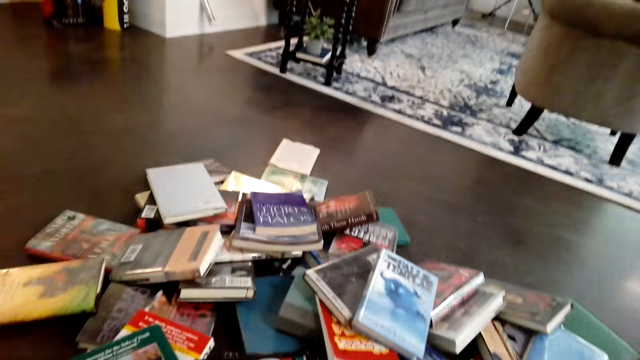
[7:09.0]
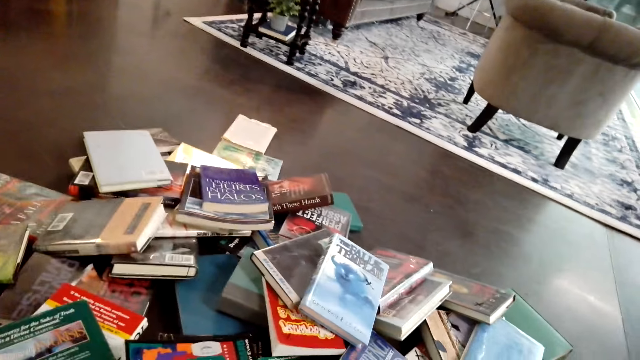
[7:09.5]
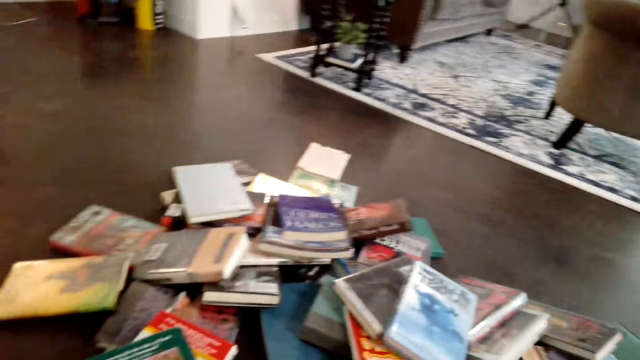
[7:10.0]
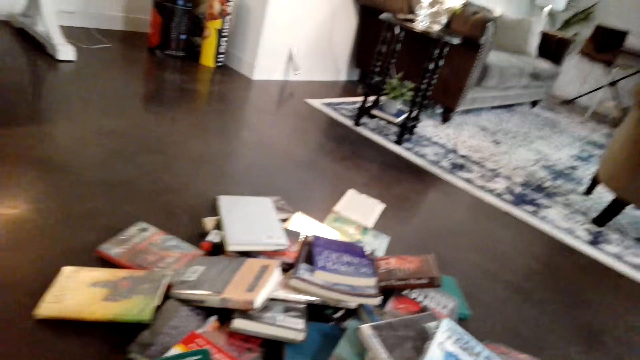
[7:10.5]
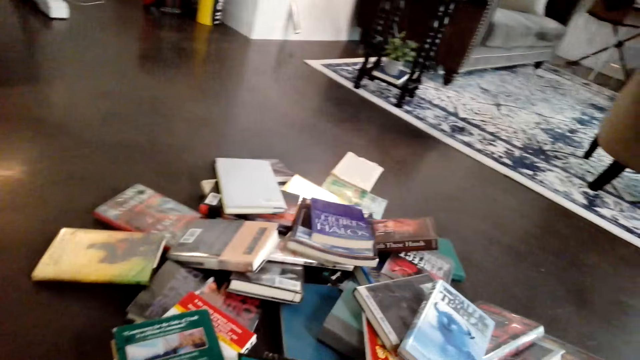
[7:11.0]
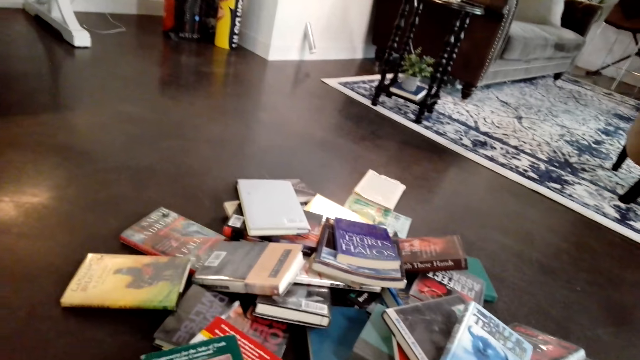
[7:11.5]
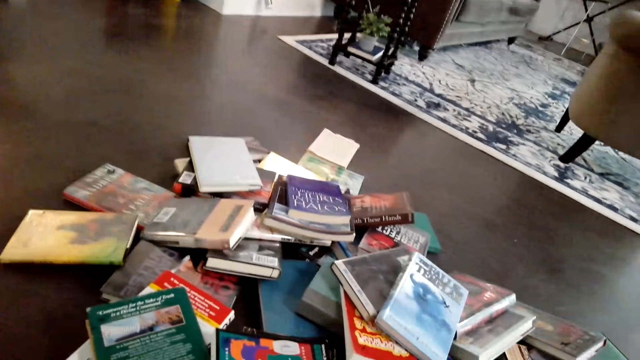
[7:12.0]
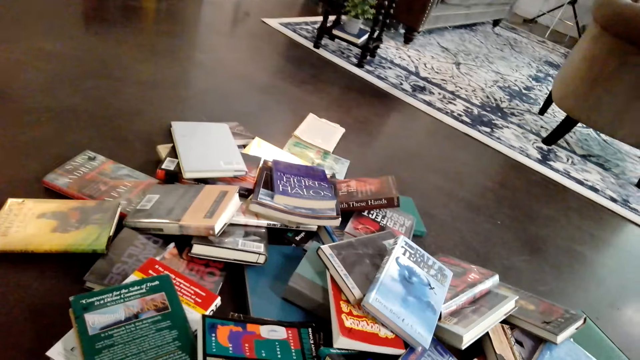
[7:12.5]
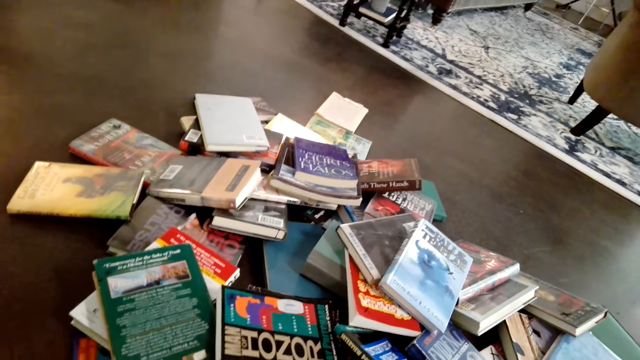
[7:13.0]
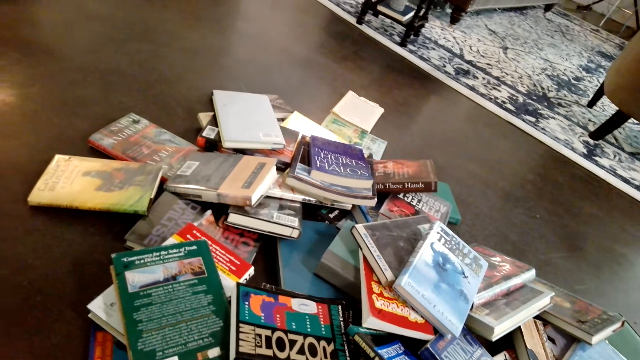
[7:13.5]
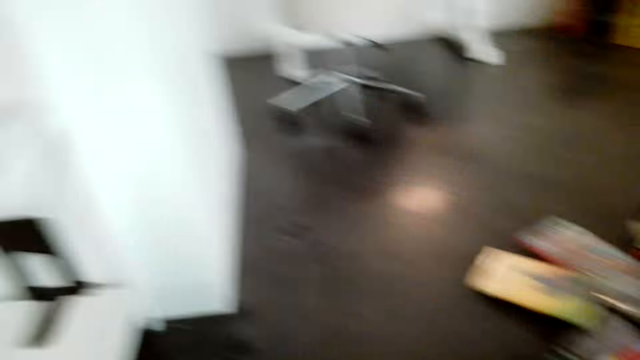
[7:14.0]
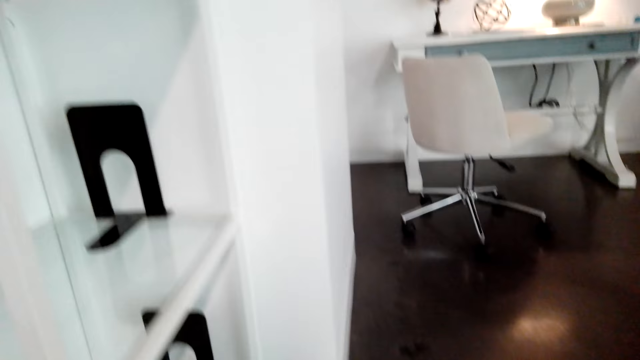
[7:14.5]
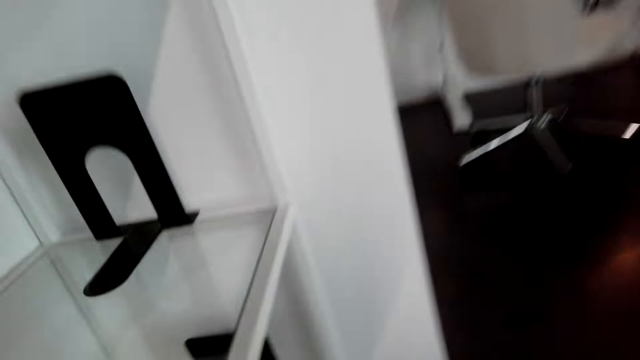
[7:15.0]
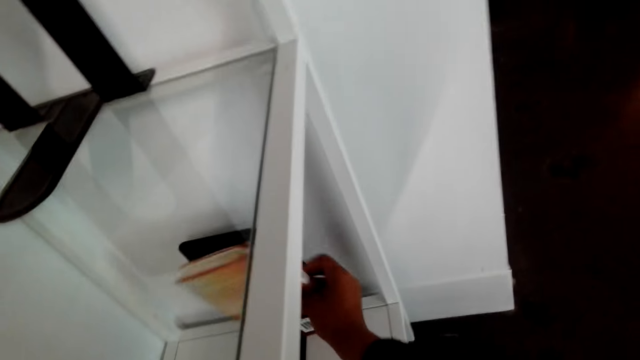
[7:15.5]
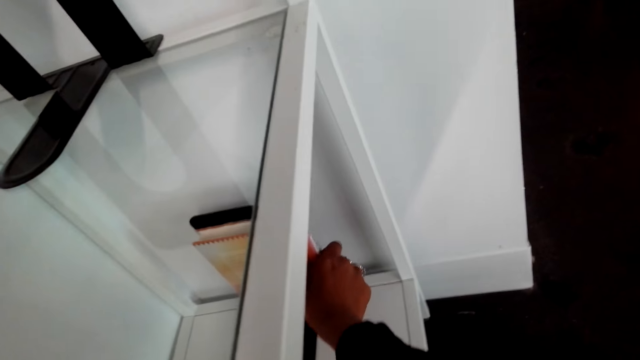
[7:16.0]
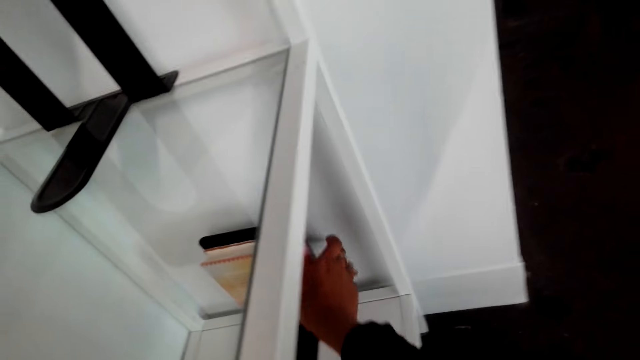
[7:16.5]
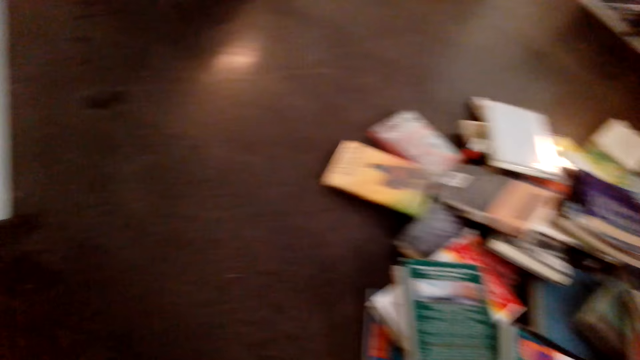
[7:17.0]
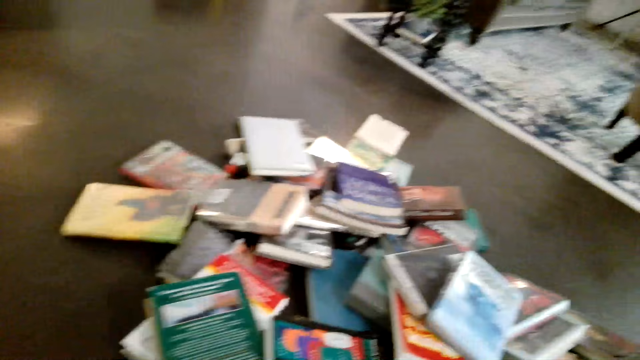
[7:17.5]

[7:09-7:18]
The camera wearer turns around. They pick books from the floor. They put a book on a shelf and arrange books in the shelf.

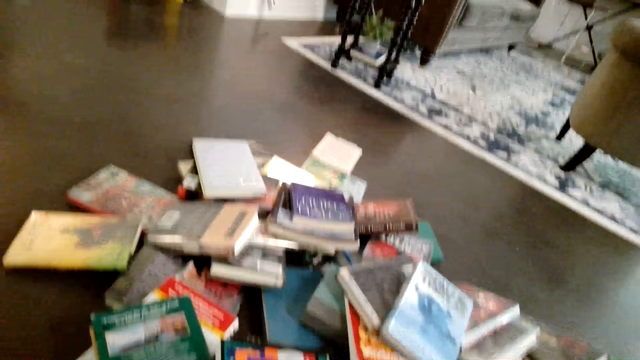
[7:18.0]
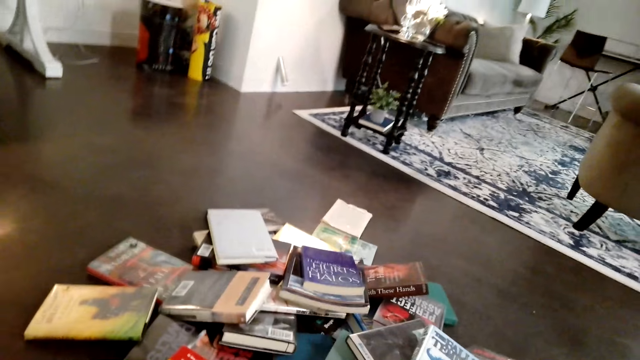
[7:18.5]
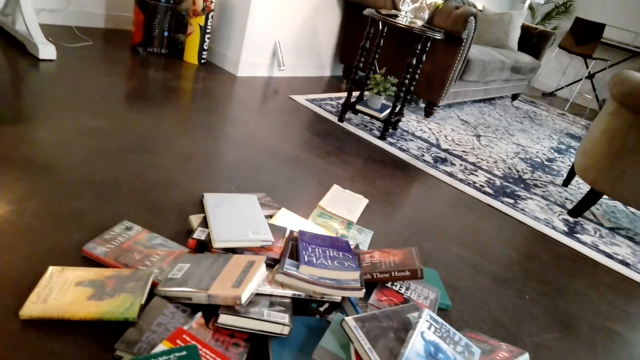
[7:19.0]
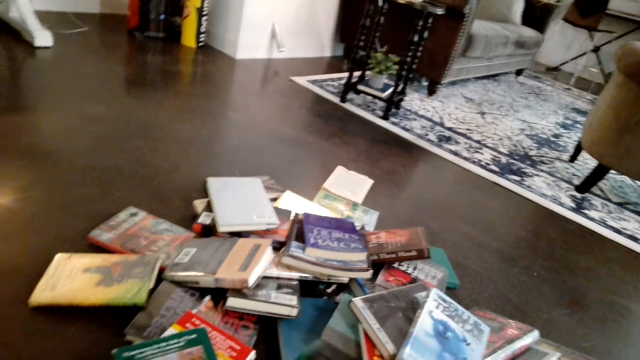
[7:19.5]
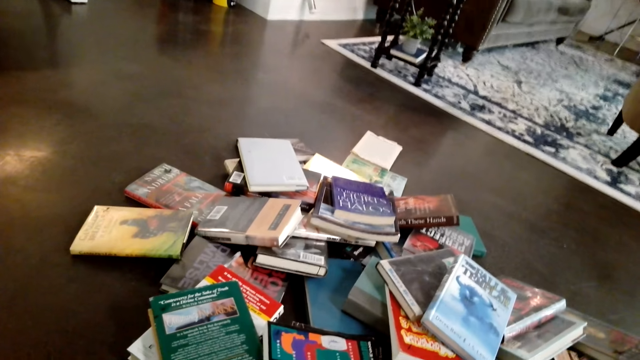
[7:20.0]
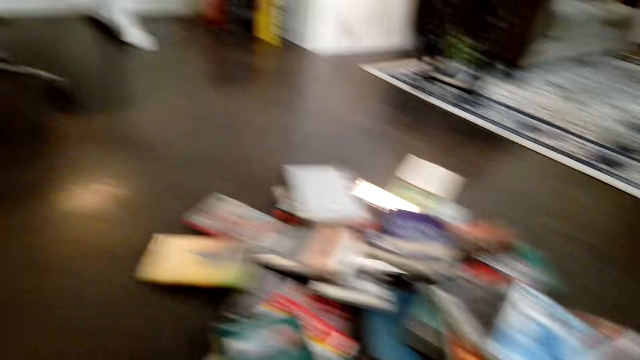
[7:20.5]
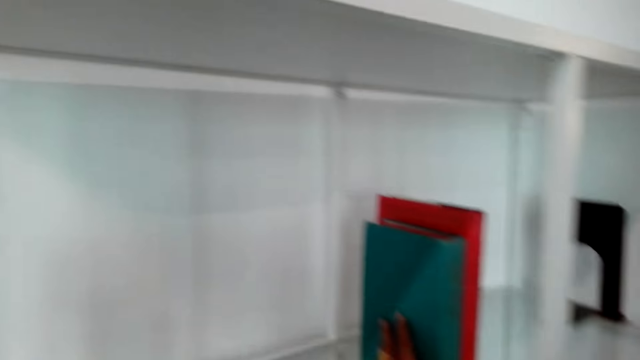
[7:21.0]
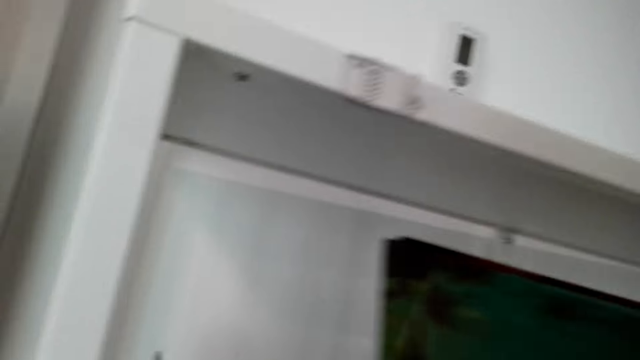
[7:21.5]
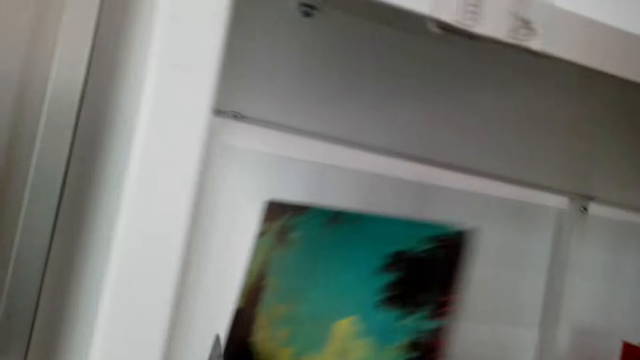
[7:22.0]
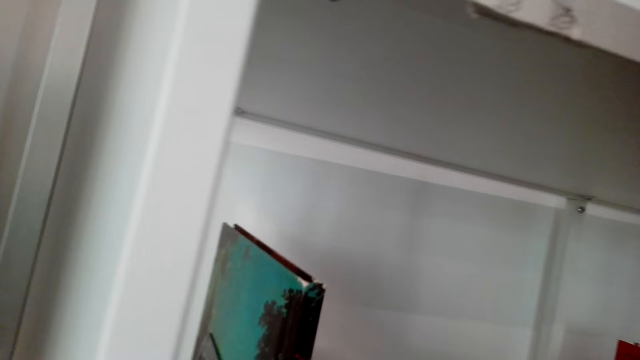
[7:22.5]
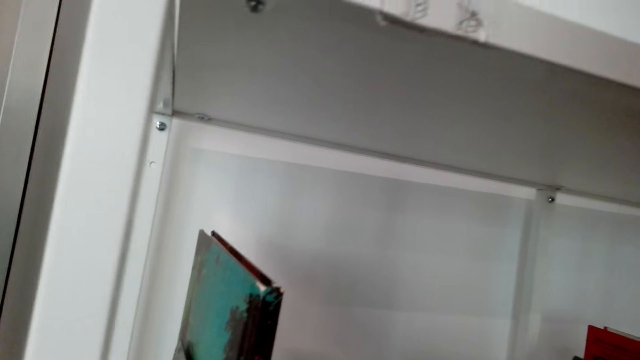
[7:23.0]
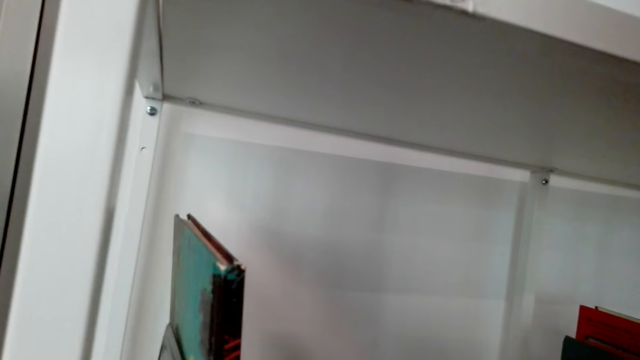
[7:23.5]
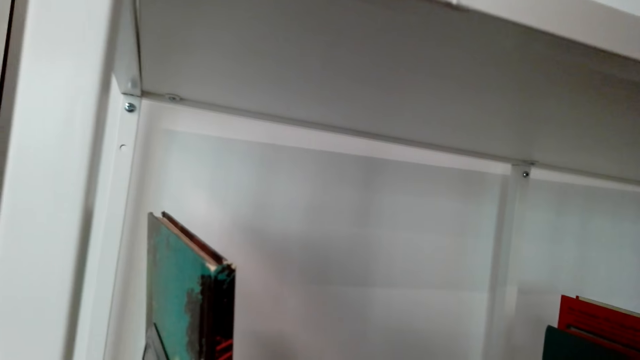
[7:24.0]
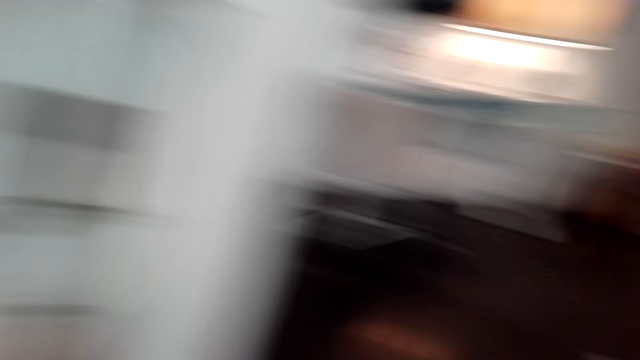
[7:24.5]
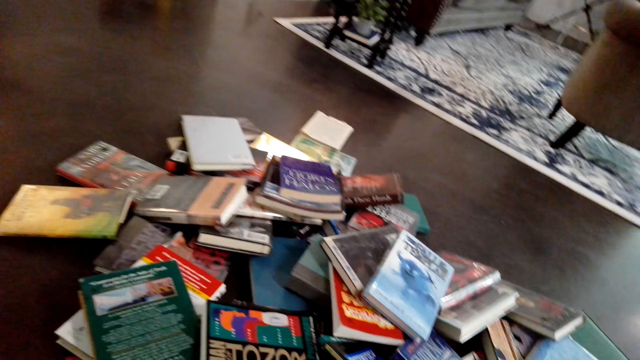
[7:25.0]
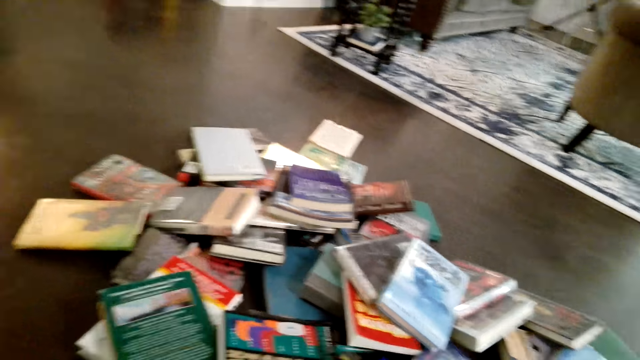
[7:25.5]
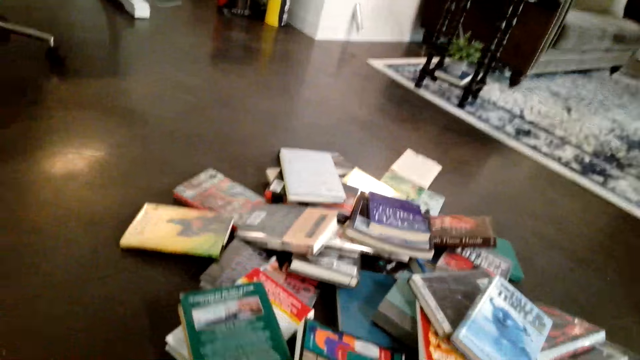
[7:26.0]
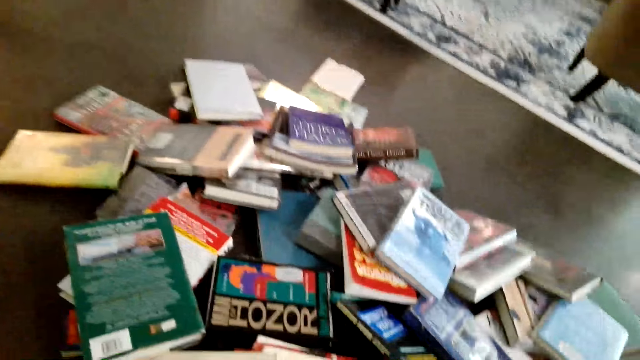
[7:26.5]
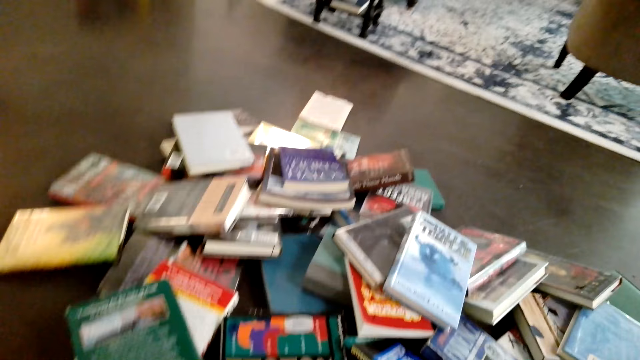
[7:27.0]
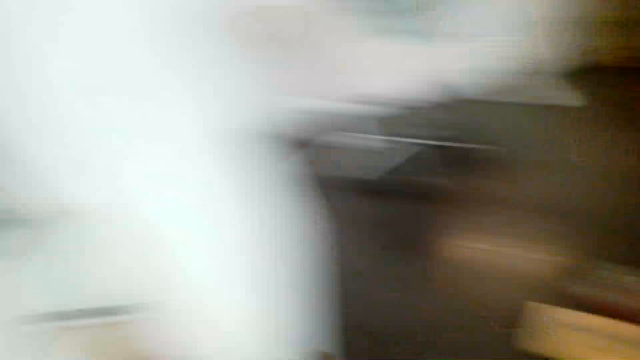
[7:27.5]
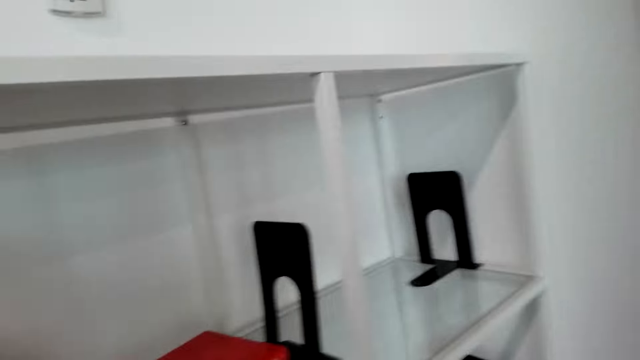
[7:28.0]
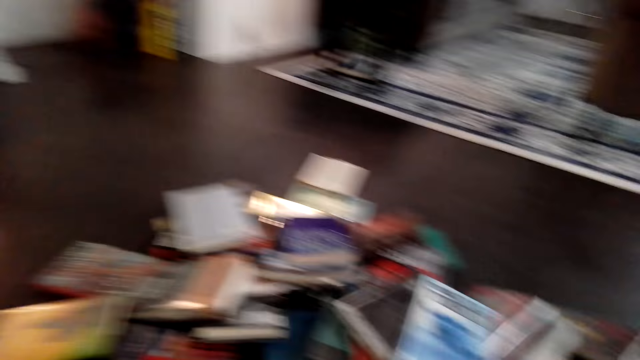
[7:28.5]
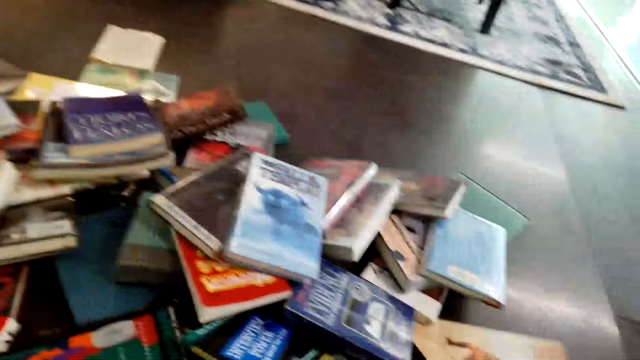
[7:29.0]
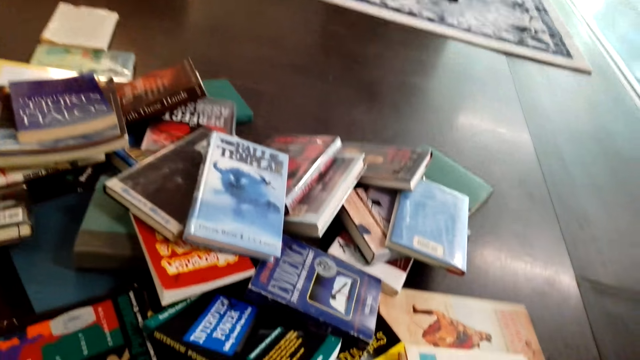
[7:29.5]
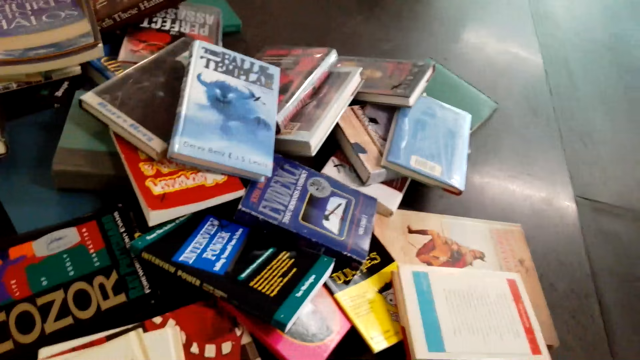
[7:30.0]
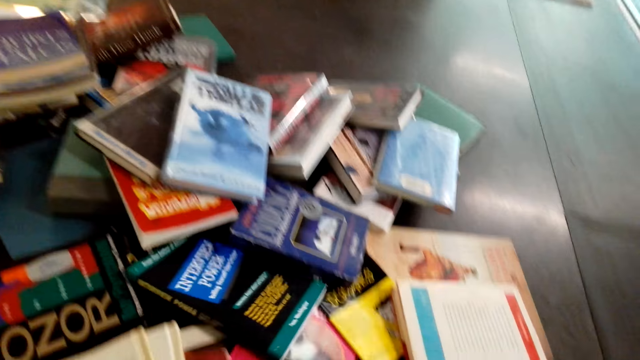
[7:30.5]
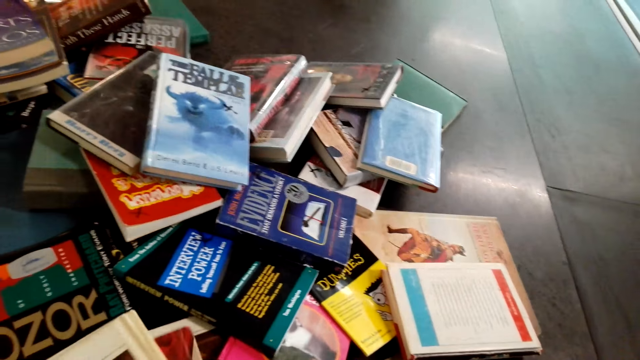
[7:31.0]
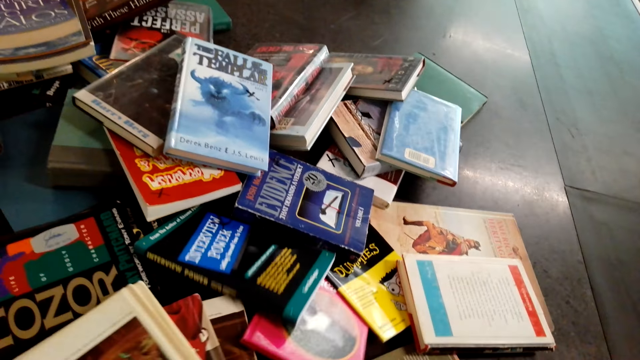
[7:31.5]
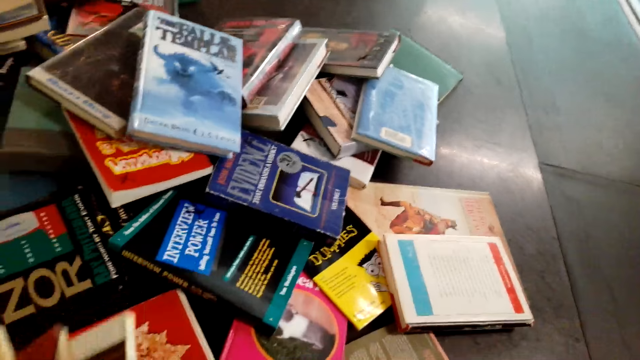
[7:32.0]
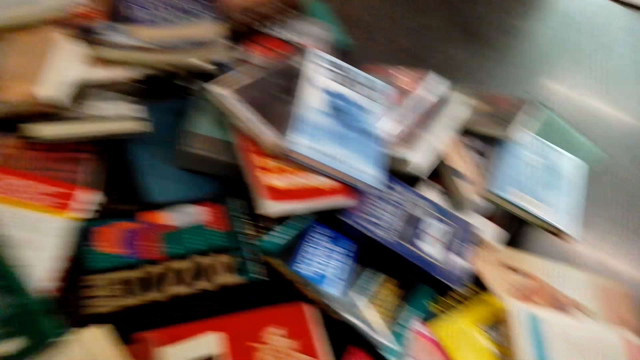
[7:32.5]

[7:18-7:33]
The camera wearer picks books from the floor. They put a book on a shelf and arrange books in the shelf. They pick books from the floor. They look around.
